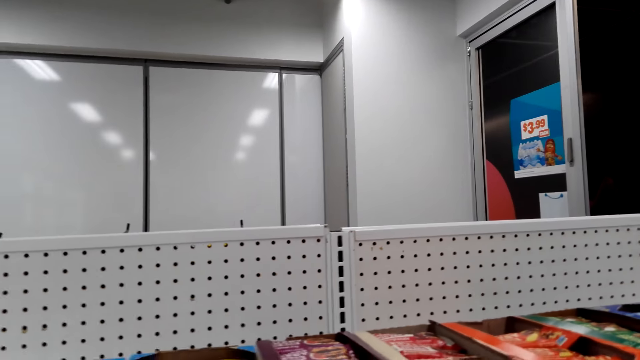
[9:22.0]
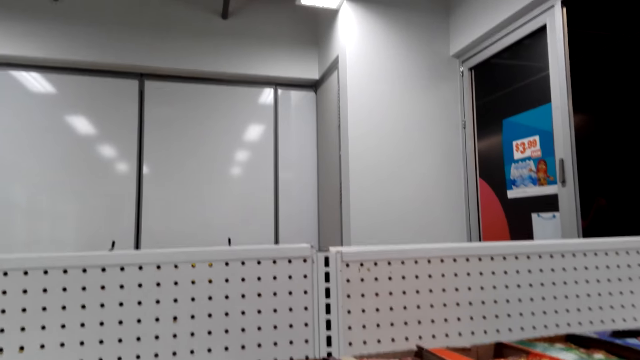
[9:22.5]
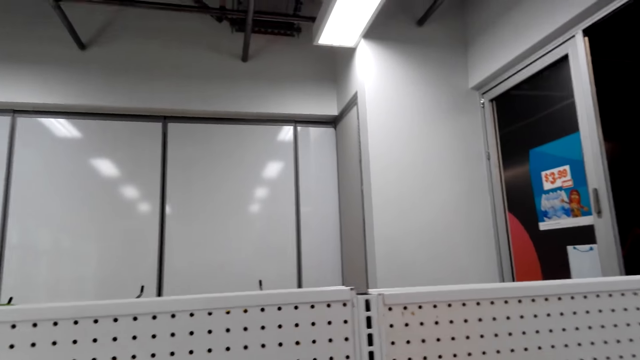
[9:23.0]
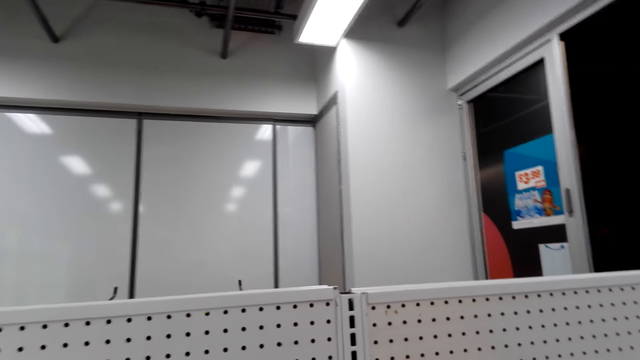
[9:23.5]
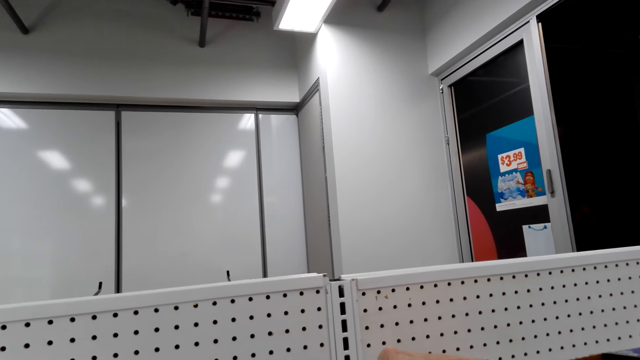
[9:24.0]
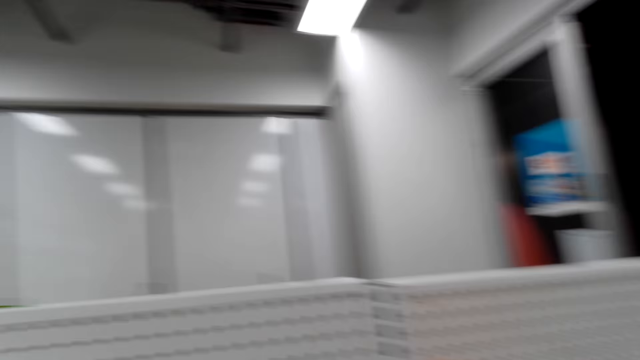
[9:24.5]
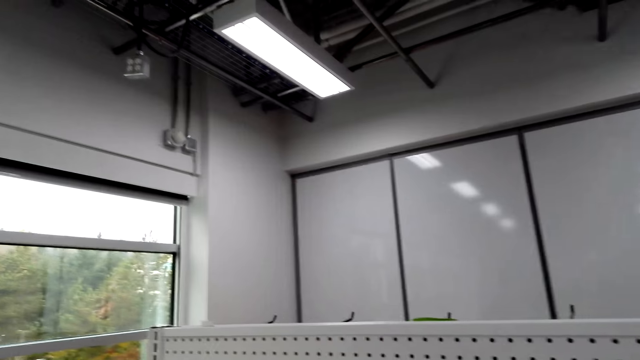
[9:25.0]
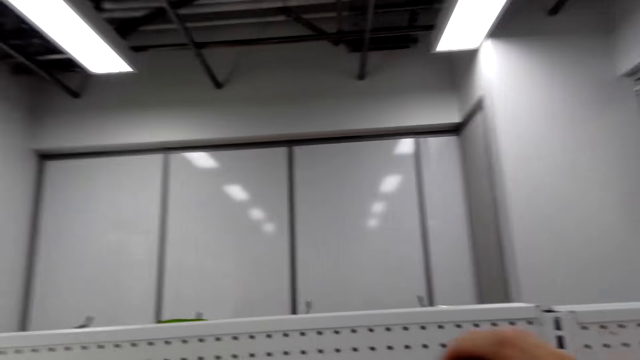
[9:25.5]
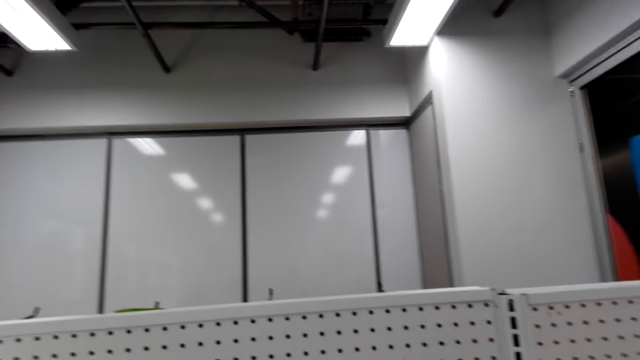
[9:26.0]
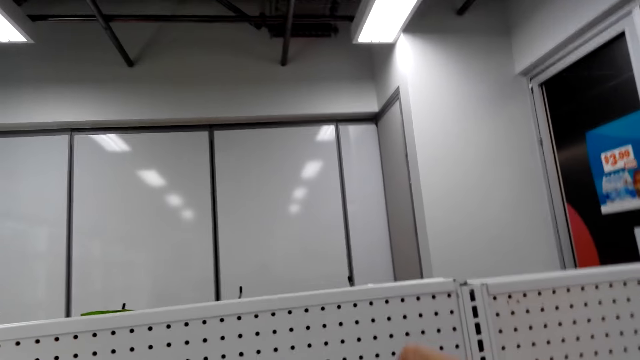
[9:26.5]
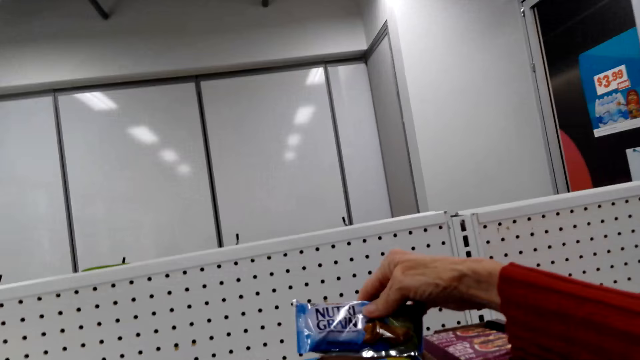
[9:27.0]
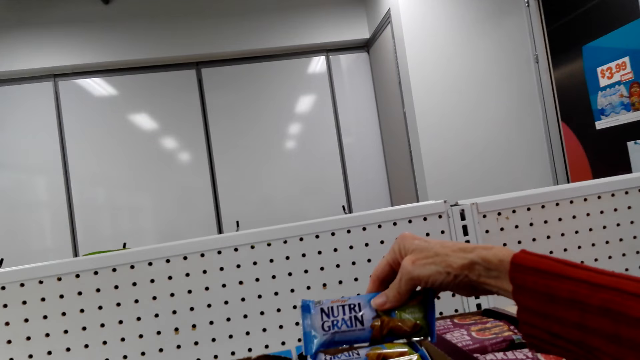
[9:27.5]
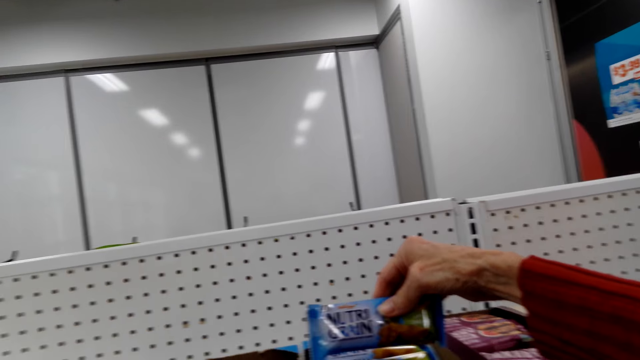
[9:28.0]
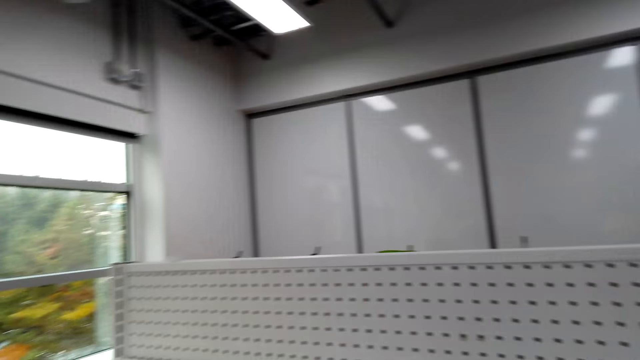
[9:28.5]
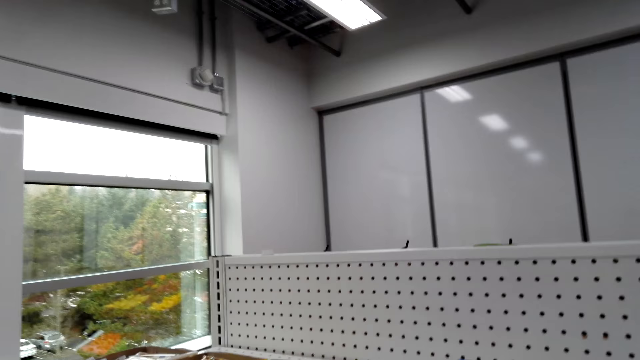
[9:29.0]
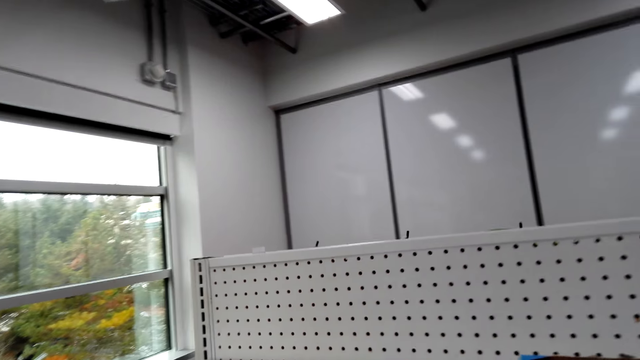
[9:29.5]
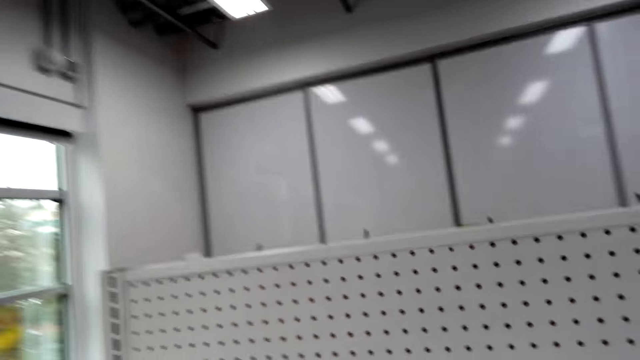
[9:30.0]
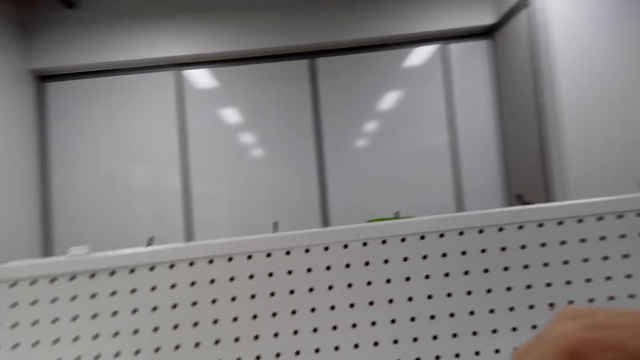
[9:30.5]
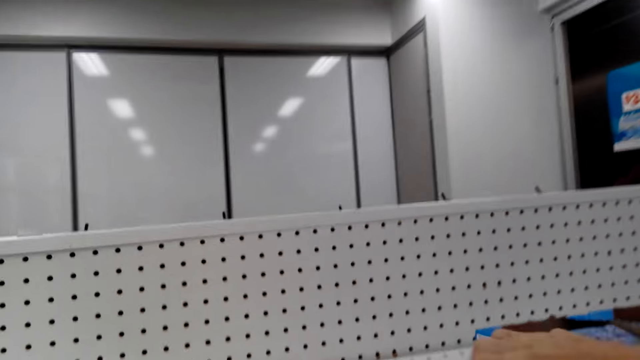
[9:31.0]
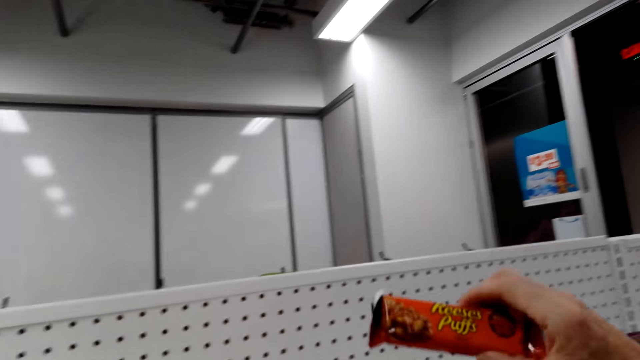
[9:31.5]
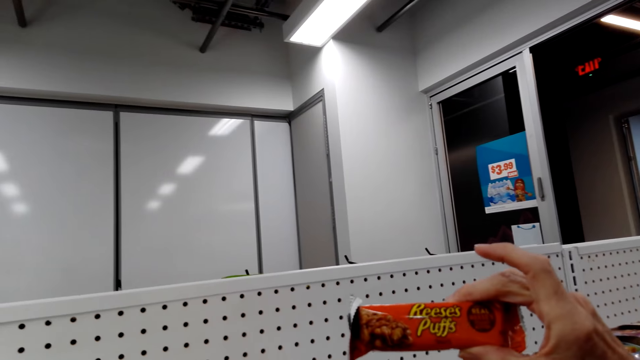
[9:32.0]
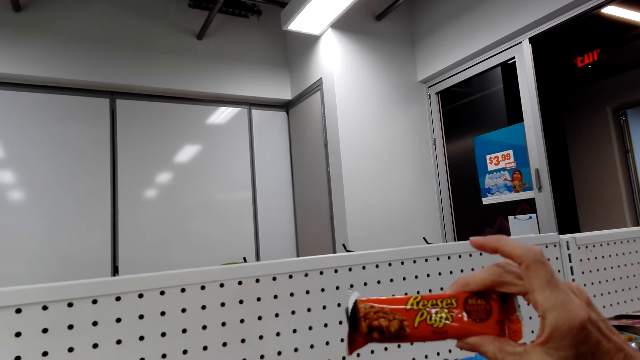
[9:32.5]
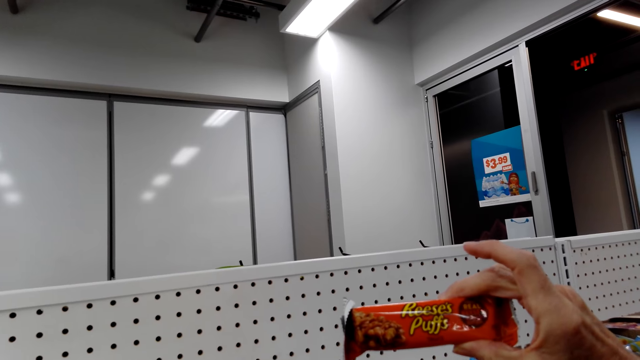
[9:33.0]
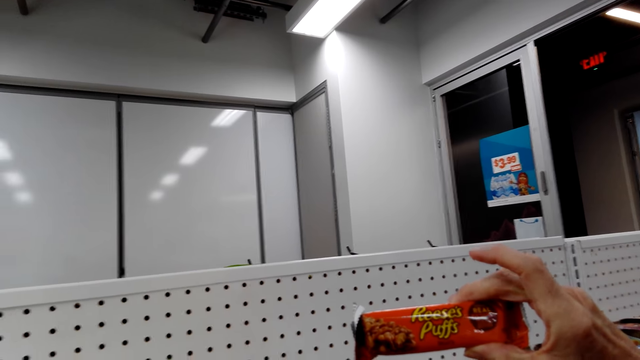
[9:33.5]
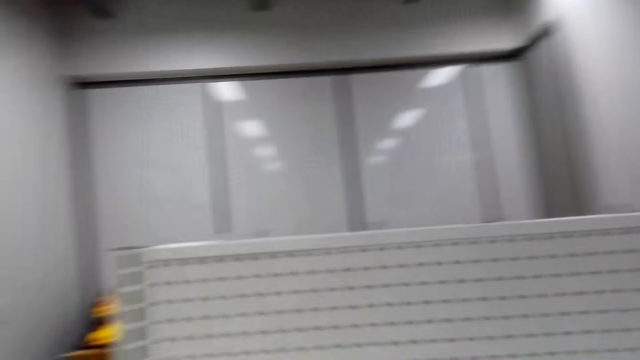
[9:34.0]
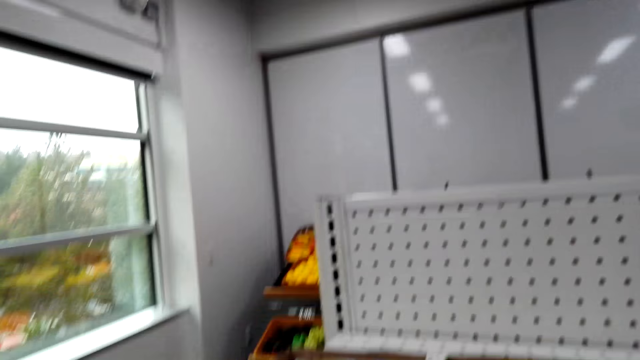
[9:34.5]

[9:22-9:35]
The camera wearer picks the Nutri-Grain. They check the product on the shelf. They move around the supermarket. They pick the Reese's Puffs.

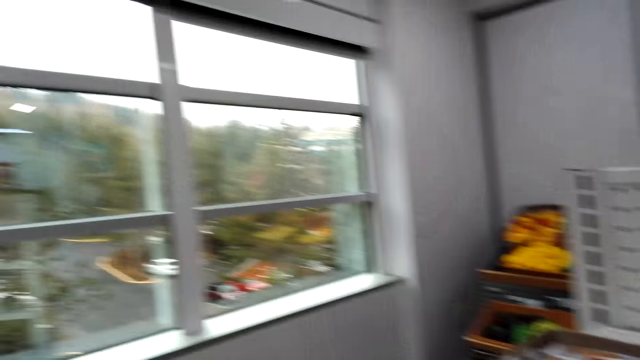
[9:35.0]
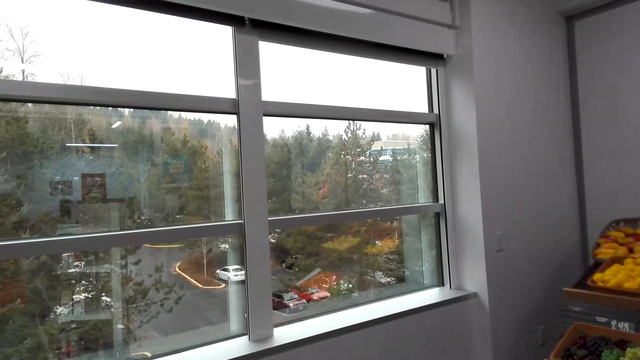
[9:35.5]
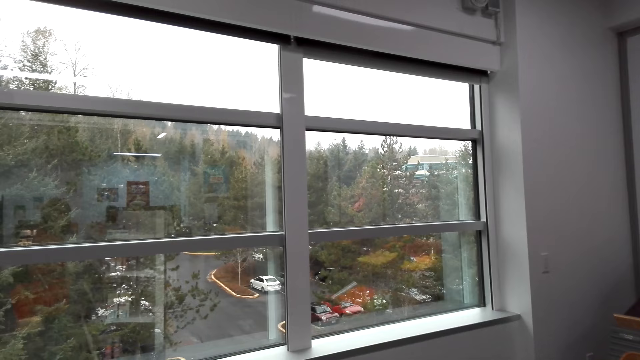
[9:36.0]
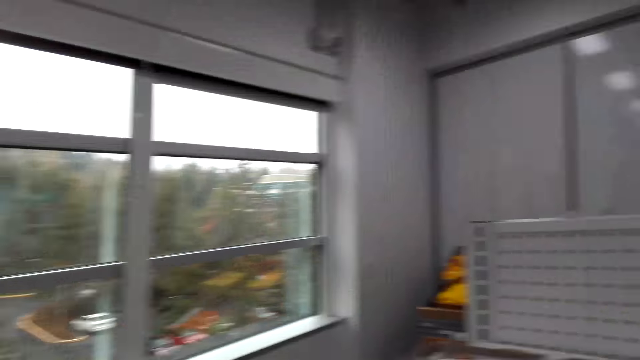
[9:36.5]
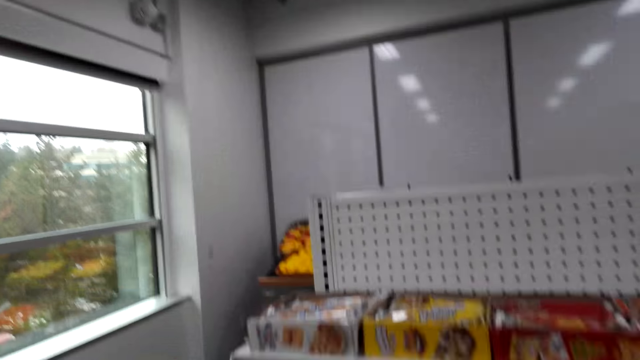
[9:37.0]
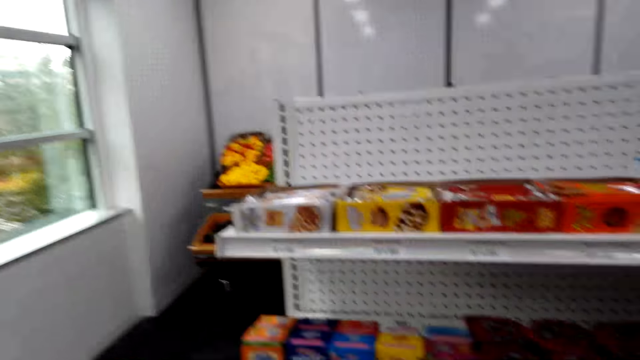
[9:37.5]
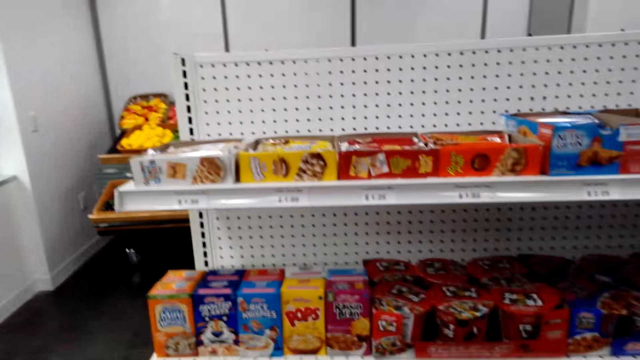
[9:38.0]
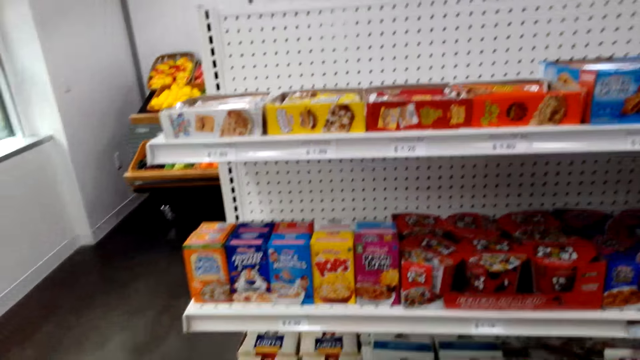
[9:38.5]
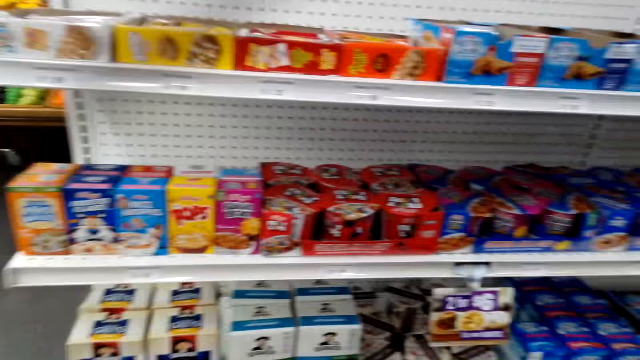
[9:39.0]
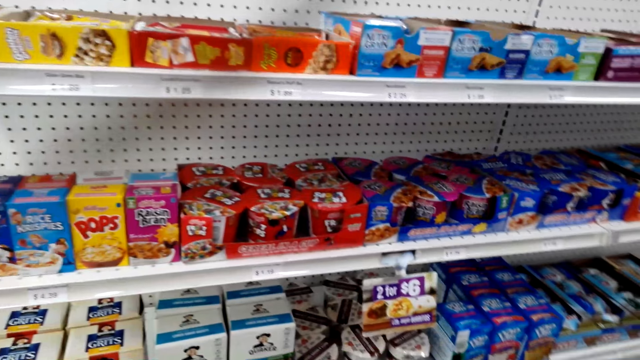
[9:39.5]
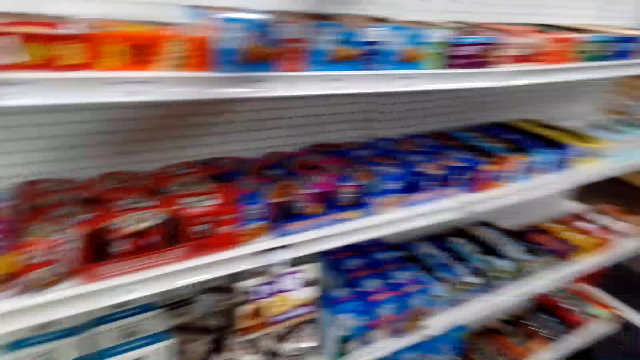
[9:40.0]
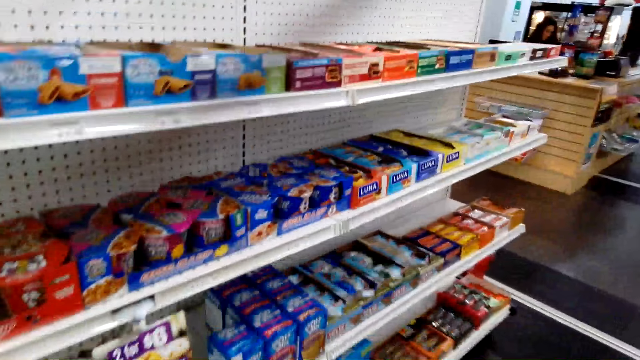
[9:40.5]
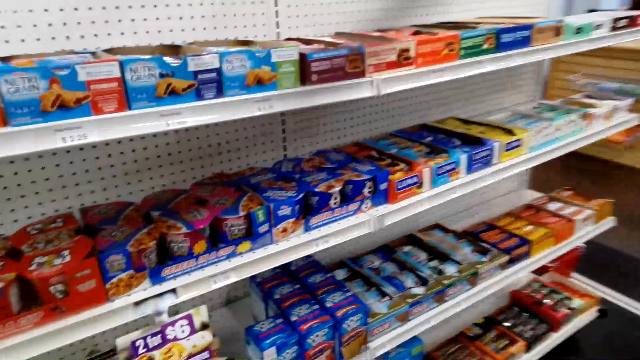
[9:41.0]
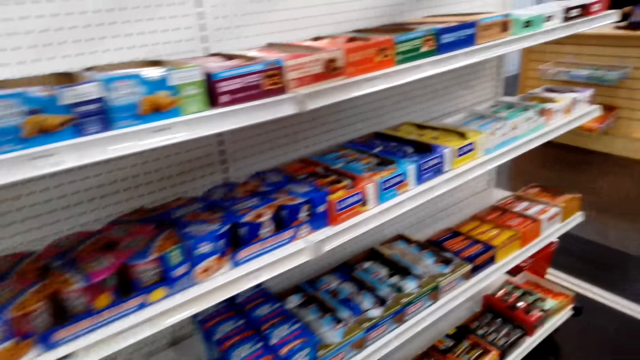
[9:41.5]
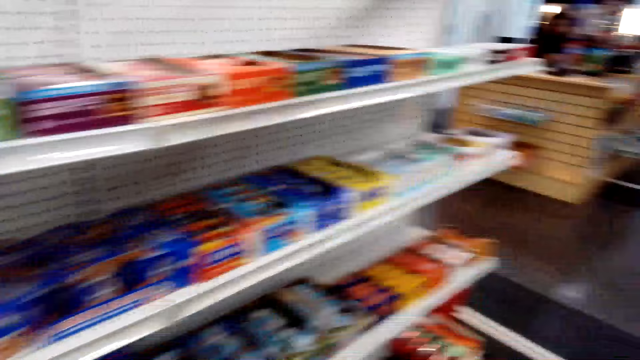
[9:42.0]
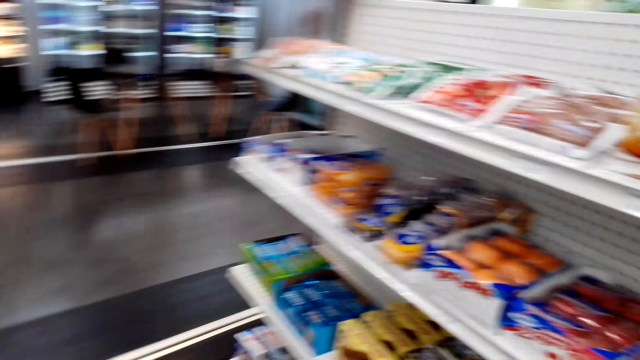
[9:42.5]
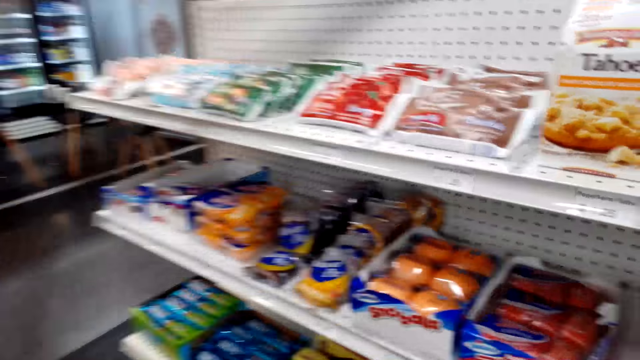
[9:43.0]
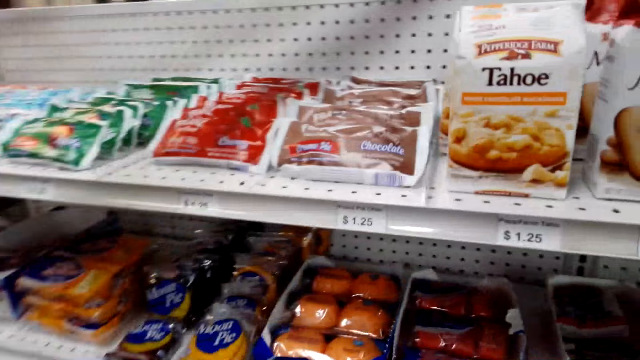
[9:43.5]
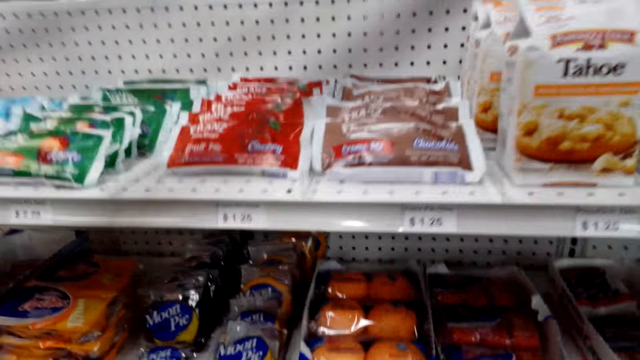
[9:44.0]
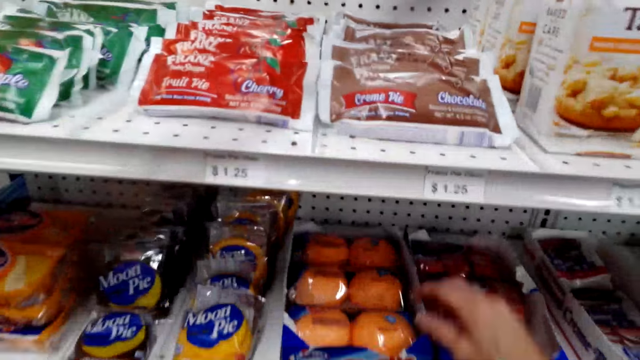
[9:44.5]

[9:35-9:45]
The camera wearer moves around the supermarket. They look around the supermarket.
